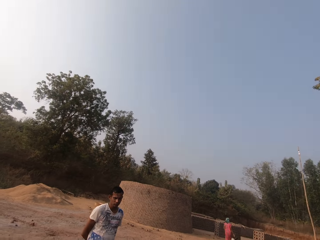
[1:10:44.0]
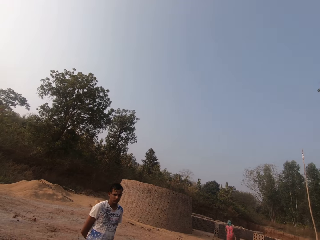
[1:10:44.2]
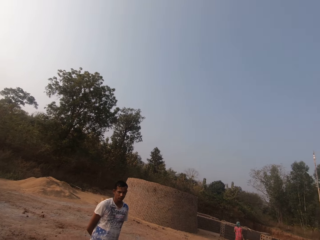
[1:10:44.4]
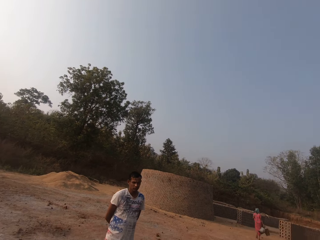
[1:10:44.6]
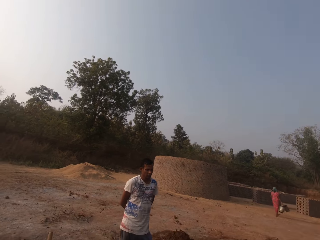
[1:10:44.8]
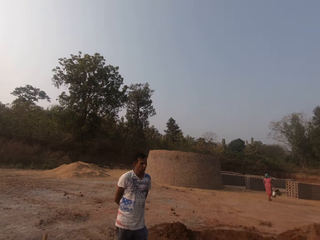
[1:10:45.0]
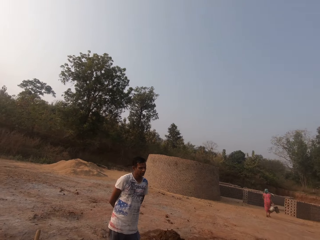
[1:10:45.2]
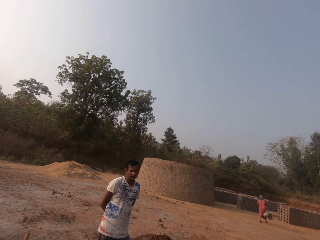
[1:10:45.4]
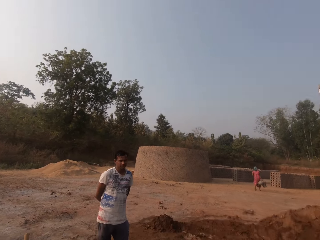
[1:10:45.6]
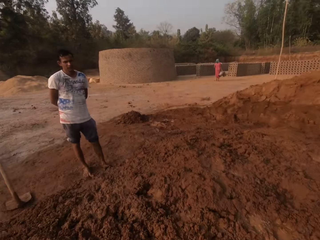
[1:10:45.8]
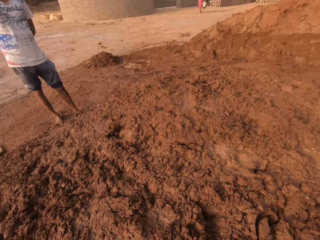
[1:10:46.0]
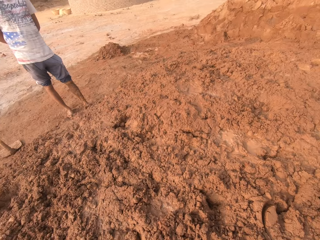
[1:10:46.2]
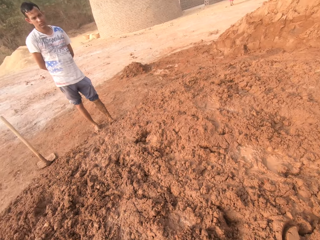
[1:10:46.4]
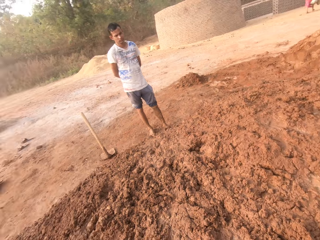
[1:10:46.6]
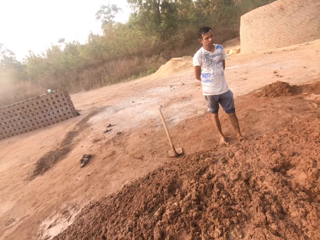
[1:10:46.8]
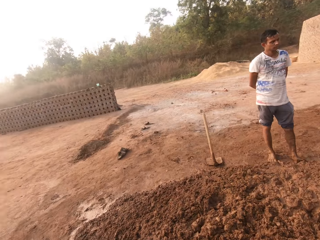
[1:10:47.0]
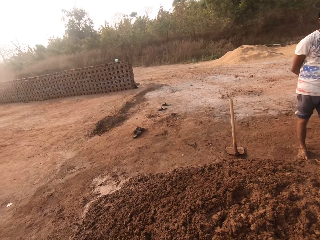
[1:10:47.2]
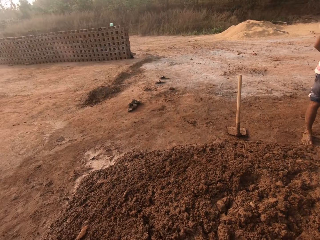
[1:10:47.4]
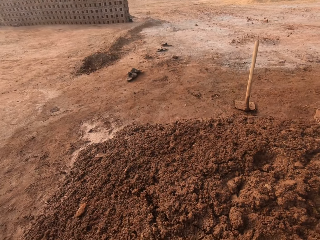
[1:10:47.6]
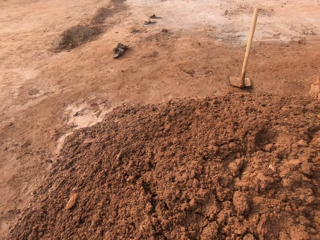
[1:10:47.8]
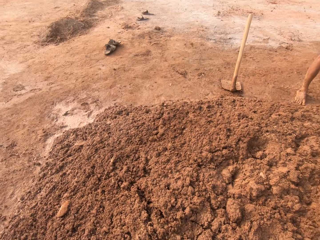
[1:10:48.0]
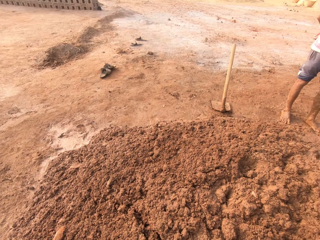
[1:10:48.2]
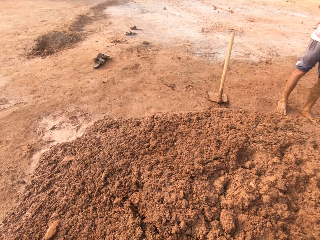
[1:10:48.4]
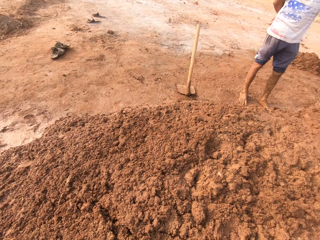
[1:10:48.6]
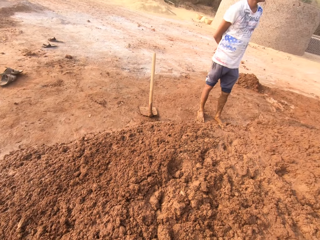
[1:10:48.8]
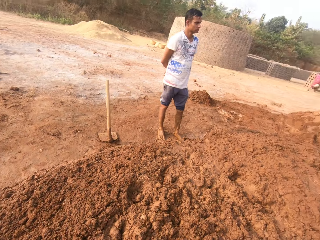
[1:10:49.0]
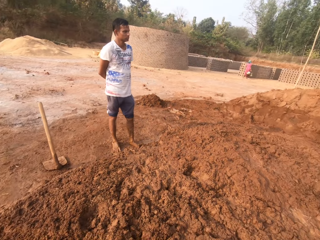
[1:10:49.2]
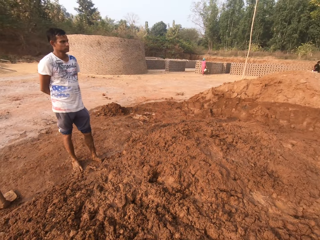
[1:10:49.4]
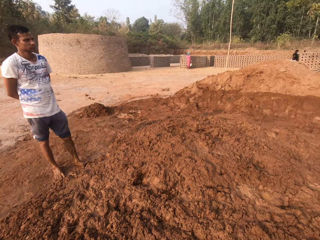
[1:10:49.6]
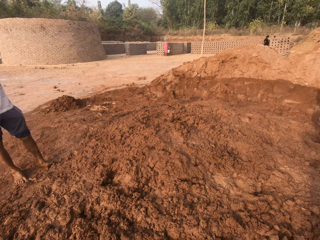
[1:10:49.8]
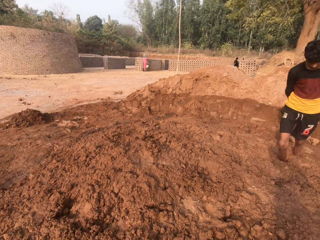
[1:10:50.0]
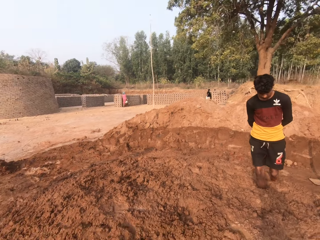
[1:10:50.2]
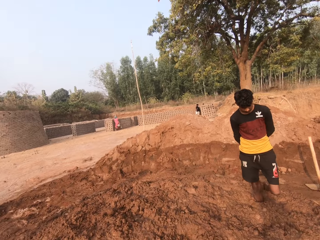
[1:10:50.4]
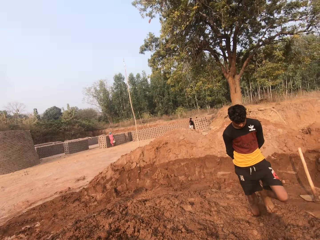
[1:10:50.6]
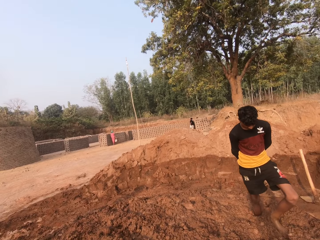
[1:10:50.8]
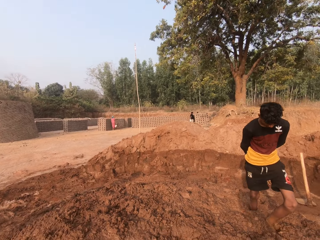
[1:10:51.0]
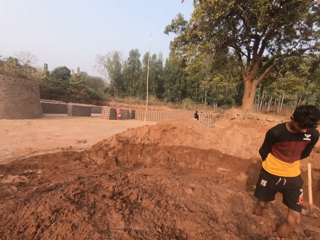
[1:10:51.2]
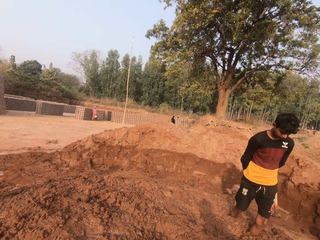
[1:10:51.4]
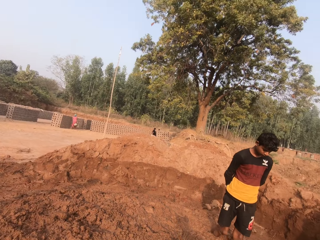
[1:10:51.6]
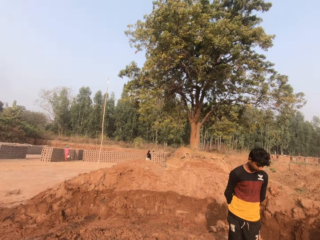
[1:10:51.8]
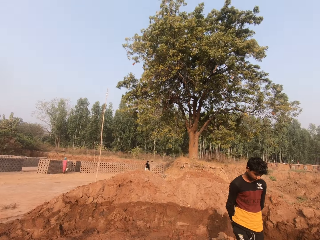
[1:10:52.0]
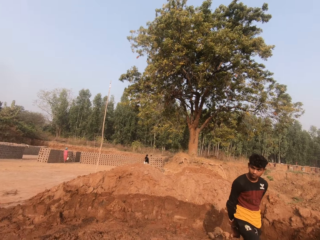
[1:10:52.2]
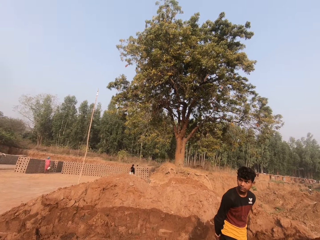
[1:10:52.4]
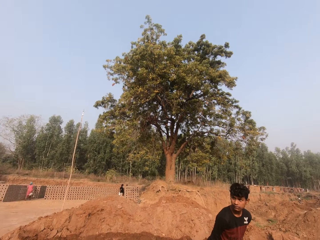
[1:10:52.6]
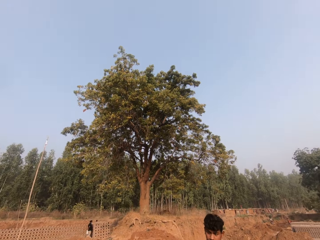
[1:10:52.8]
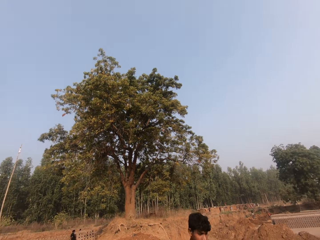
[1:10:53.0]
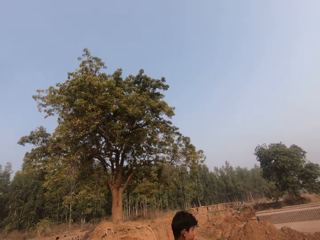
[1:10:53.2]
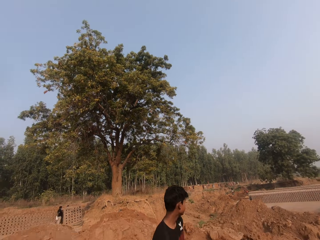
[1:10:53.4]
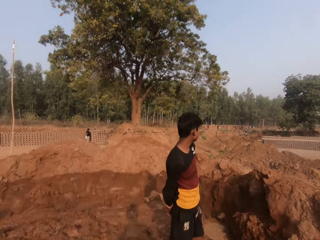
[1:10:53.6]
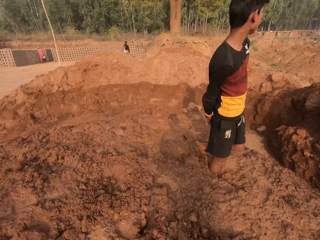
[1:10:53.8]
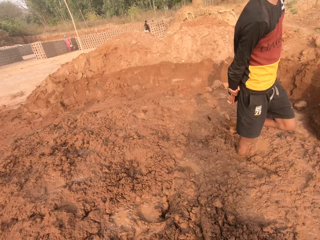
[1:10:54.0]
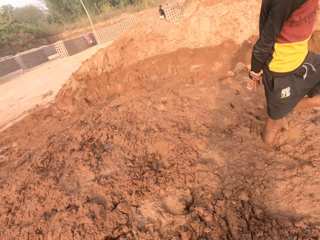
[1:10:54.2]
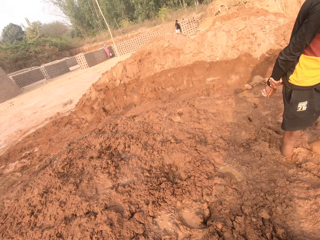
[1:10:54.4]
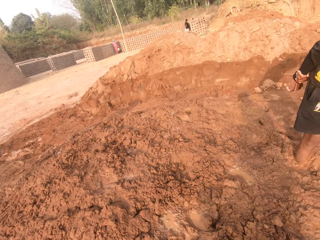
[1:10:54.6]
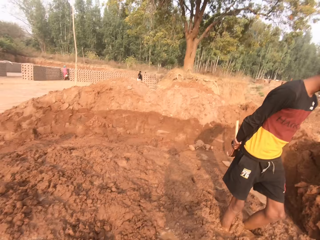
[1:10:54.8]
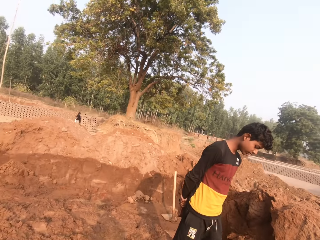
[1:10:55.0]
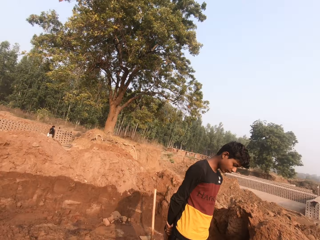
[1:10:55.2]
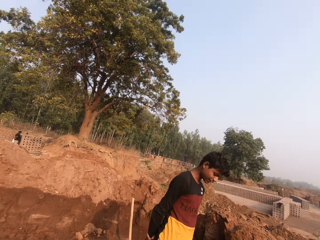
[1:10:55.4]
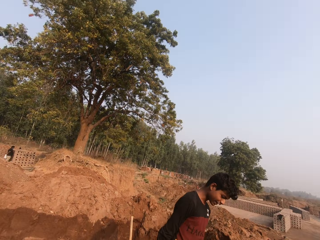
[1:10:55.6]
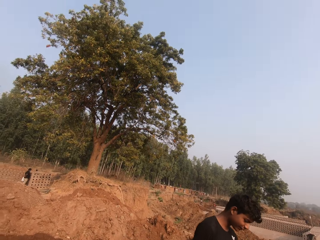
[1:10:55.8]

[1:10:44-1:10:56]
The camera wearer steps on muddy soil.

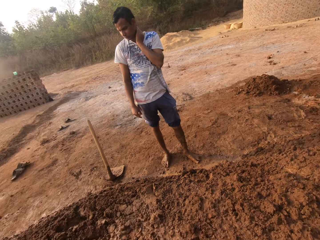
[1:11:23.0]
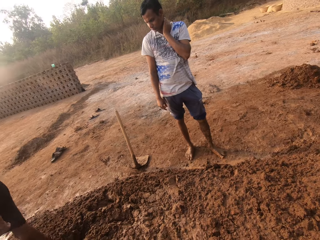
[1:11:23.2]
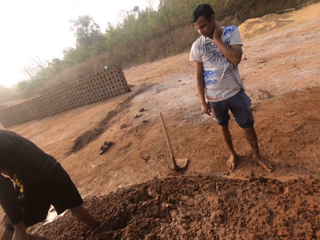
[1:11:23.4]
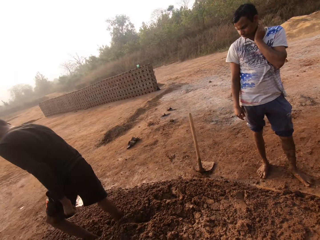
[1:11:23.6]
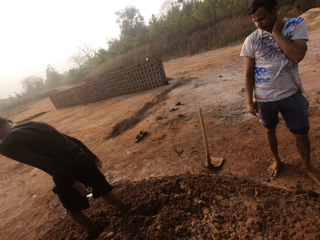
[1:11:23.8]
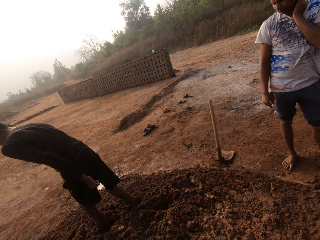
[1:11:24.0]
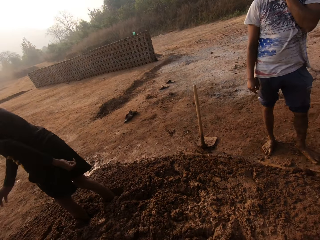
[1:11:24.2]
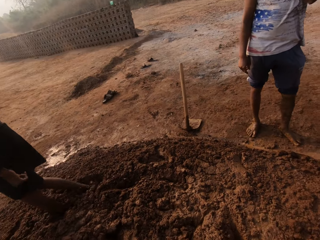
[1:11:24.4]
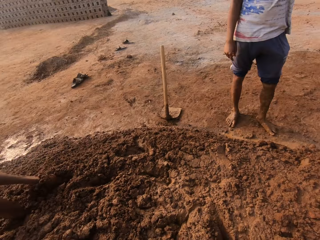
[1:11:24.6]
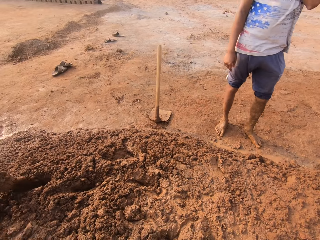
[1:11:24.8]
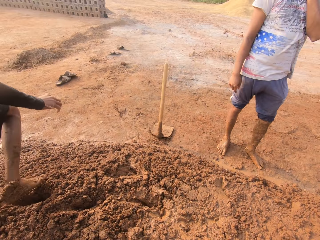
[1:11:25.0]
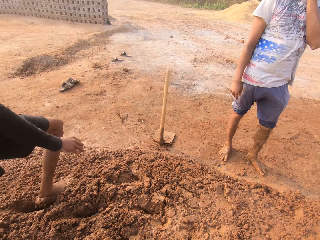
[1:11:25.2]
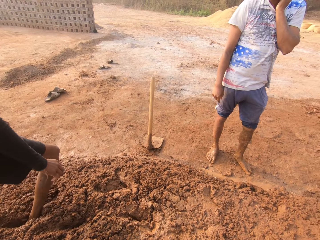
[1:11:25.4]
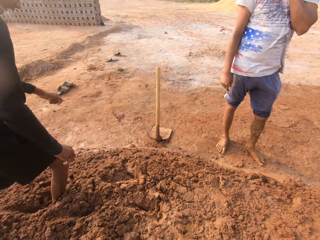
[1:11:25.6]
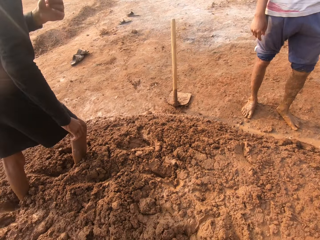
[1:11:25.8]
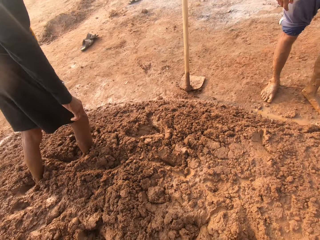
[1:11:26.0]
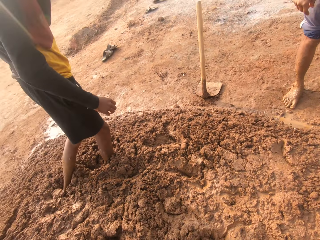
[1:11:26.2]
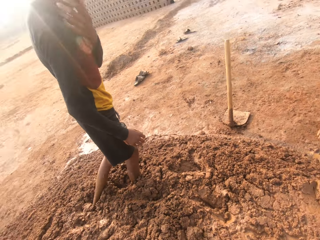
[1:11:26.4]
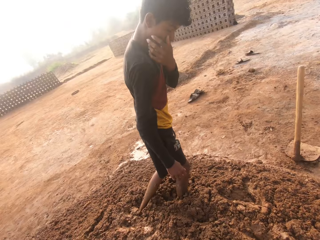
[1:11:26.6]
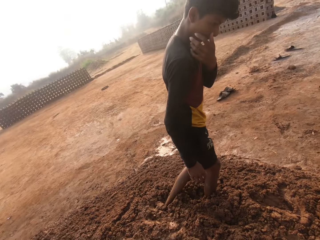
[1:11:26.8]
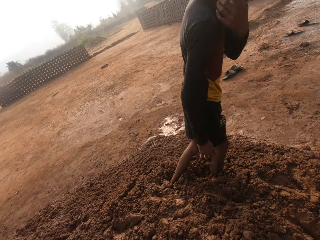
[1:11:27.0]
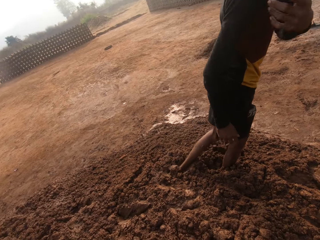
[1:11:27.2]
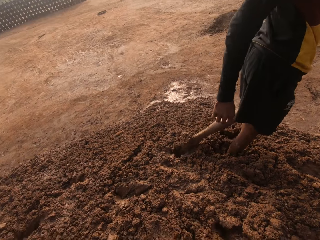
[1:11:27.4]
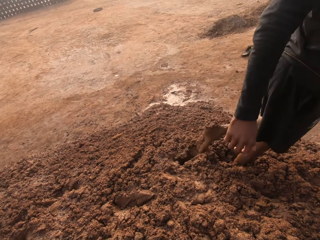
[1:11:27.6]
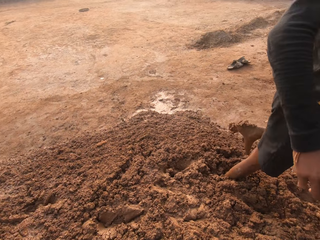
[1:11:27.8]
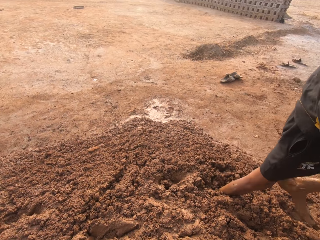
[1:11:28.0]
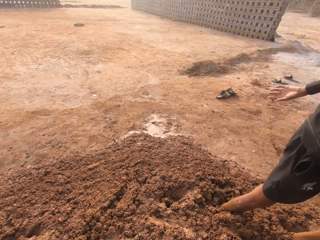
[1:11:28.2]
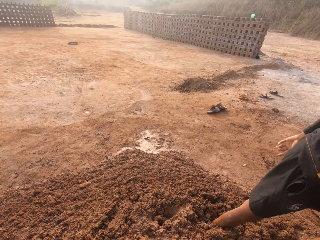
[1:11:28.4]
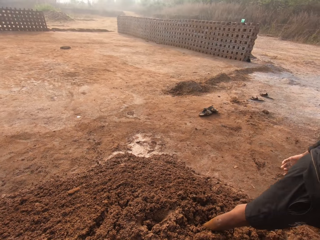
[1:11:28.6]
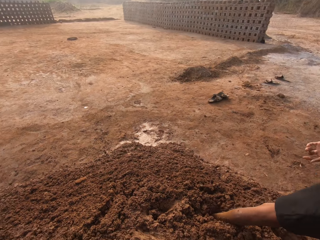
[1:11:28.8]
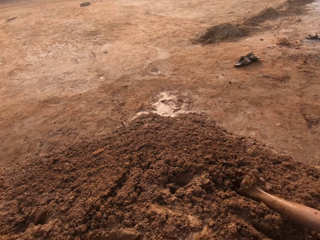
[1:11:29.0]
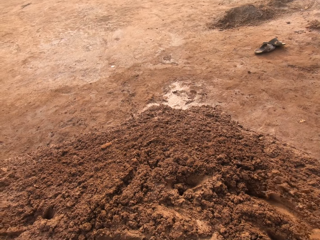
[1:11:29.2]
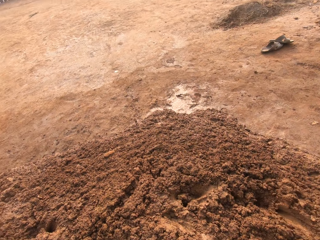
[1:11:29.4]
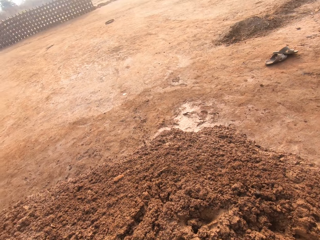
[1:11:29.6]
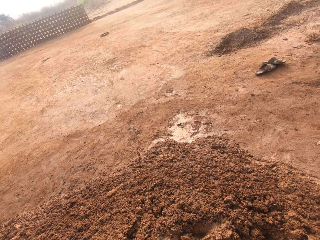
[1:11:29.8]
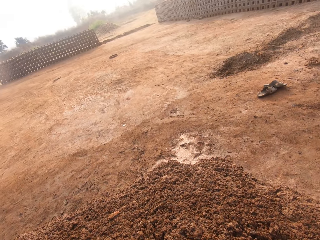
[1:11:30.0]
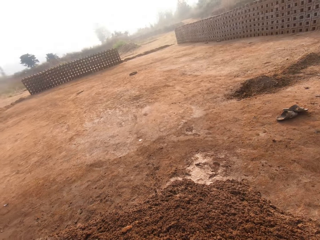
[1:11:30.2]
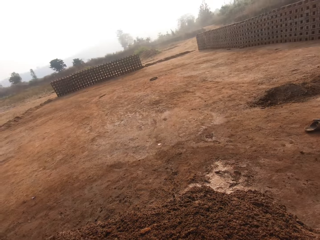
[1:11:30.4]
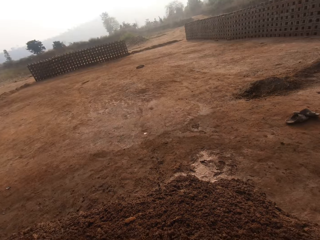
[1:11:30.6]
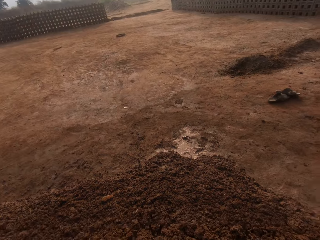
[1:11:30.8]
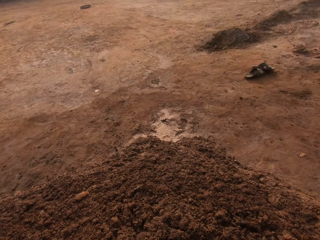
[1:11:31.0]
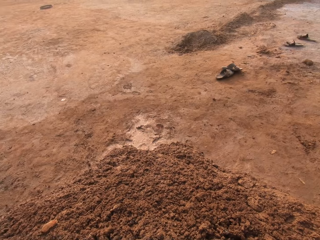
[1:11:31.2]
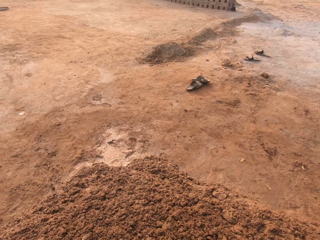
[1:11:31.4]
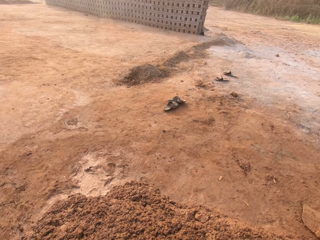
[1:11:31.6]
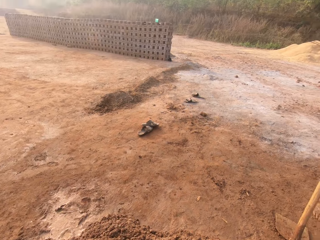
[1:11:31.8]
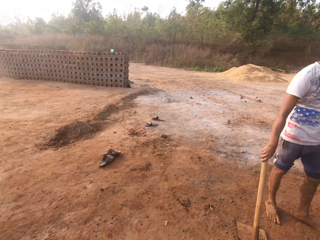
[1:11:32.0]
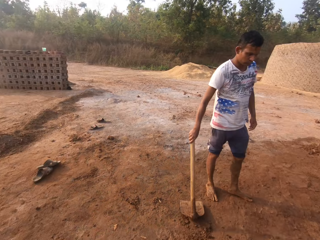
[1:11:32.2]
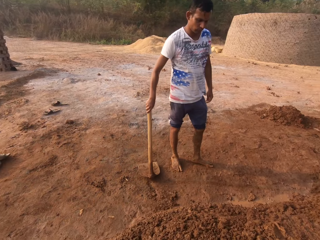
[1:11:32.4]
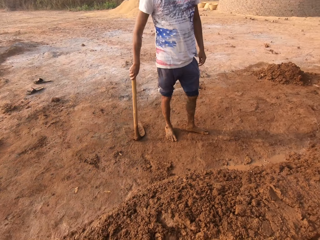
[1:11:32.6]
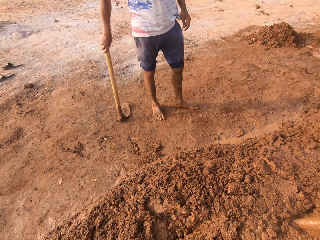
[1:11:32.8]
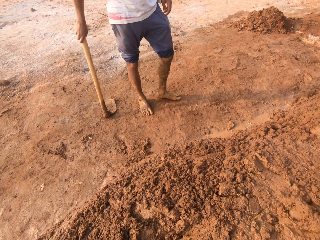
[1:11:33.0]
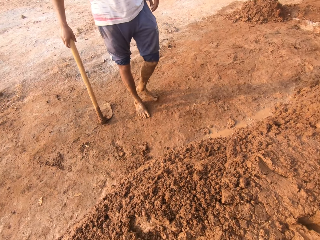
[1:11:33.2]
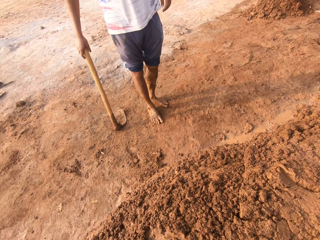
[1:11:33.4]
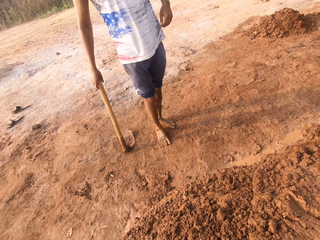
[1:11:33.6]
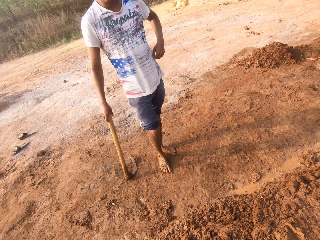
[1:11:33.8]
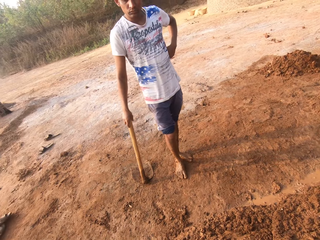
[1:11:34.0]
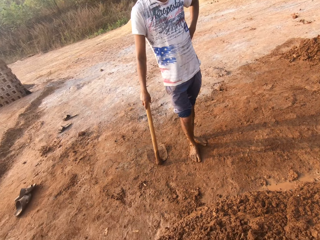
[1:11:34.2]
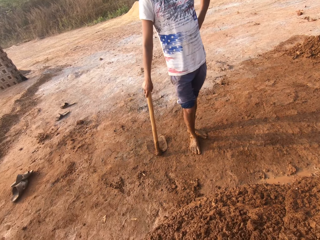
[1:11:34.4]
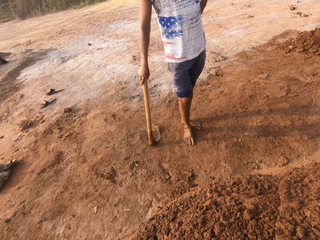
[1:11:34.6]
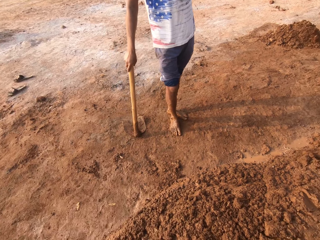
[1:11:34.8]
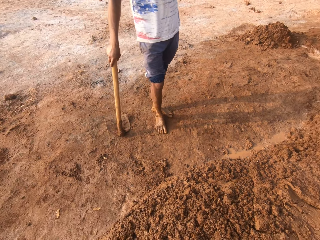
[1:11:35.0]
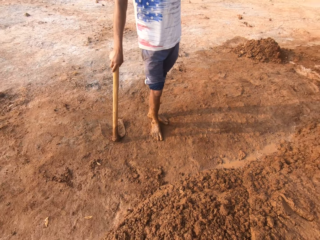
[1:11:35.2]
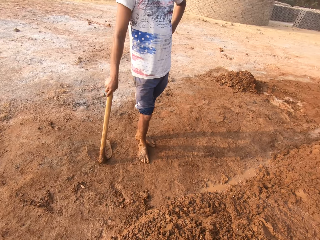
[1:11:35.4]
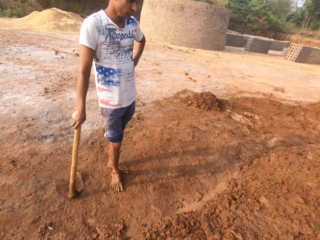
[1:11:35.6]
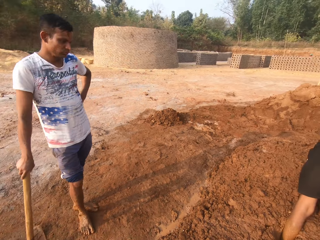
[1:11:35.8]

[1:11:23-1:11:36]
The camera wearer looks at the muddy soil. They walk on the muddy soil. The man moves a hoe on the ground with his right hand.
